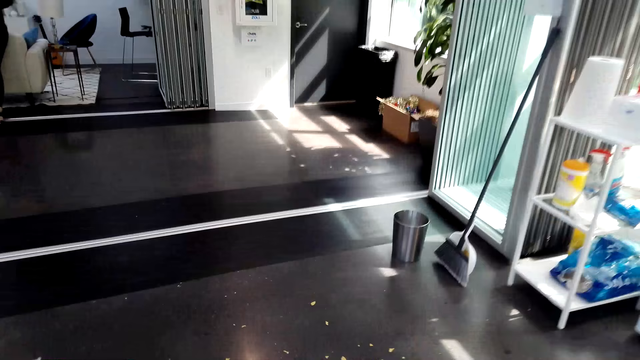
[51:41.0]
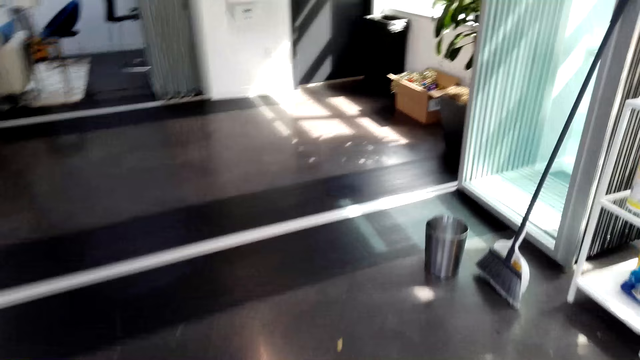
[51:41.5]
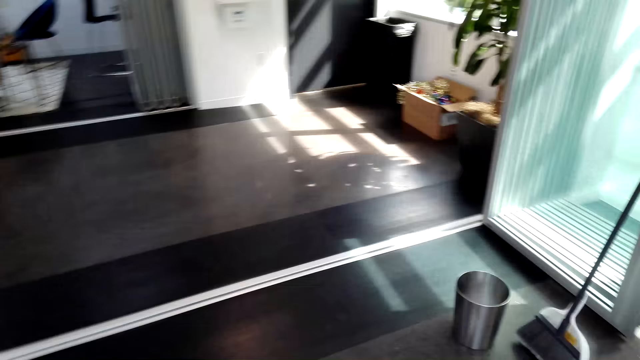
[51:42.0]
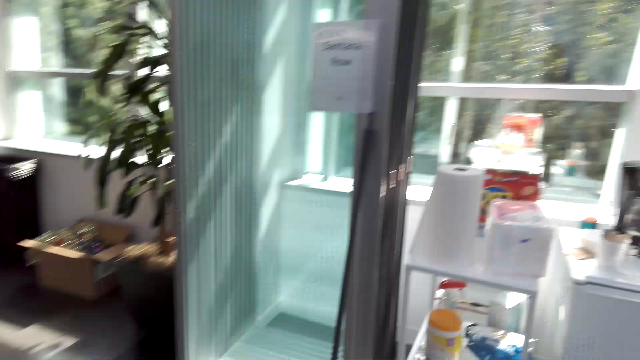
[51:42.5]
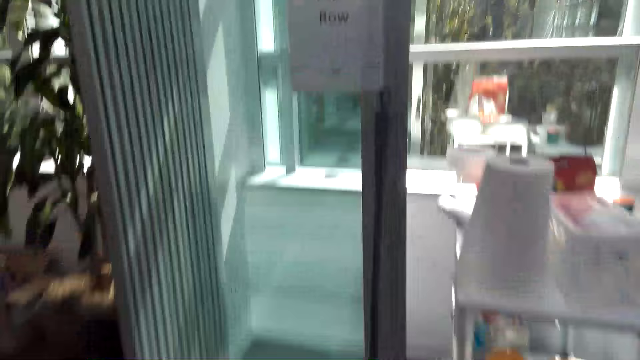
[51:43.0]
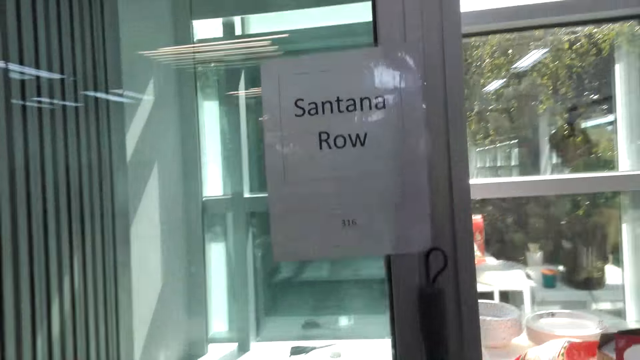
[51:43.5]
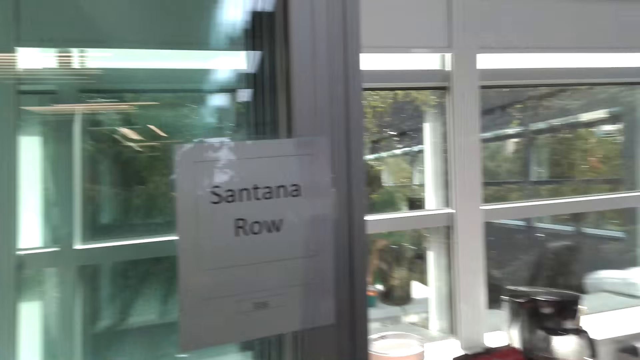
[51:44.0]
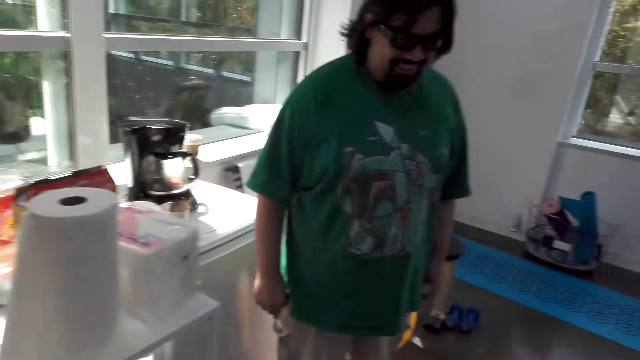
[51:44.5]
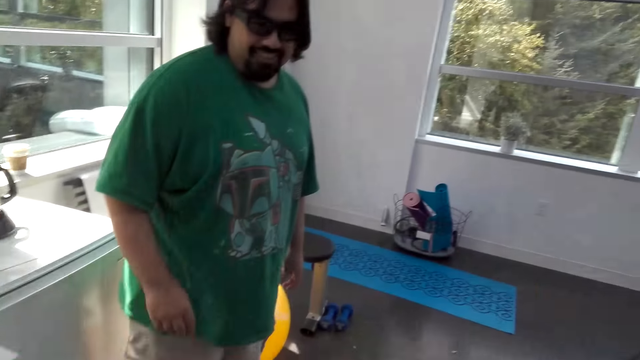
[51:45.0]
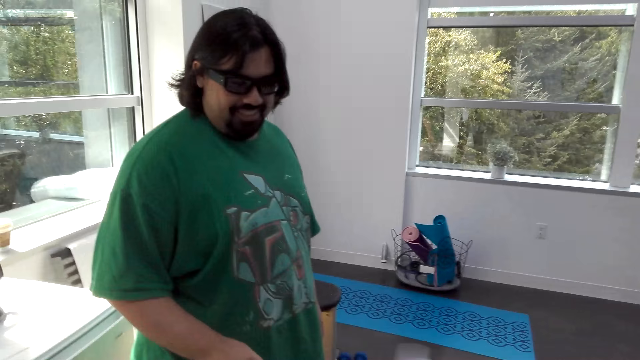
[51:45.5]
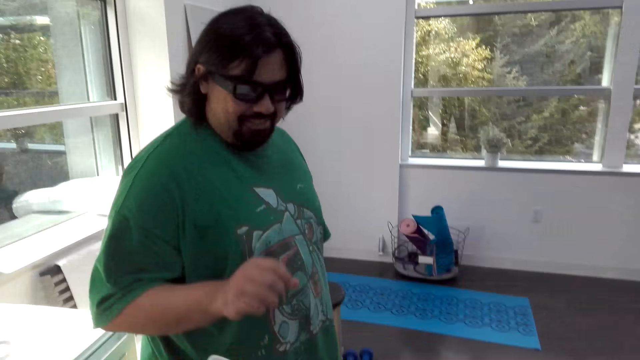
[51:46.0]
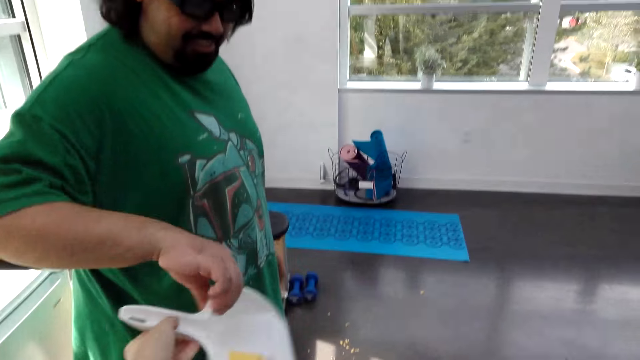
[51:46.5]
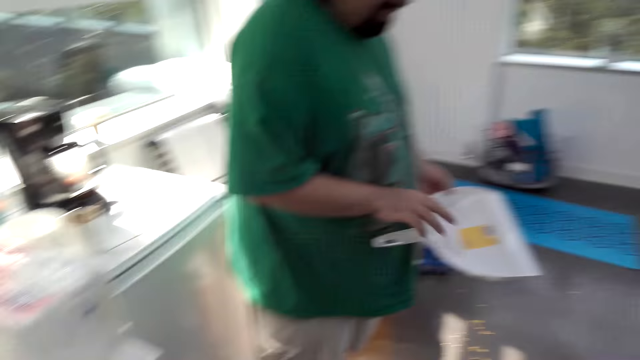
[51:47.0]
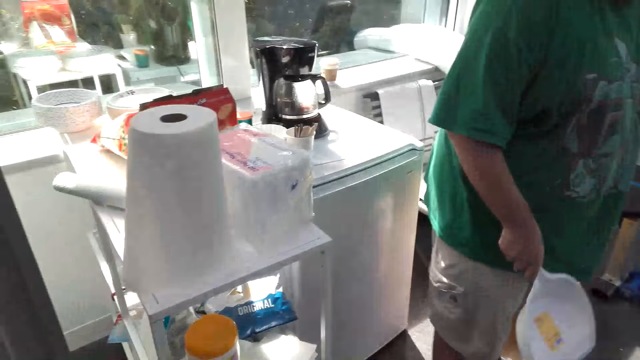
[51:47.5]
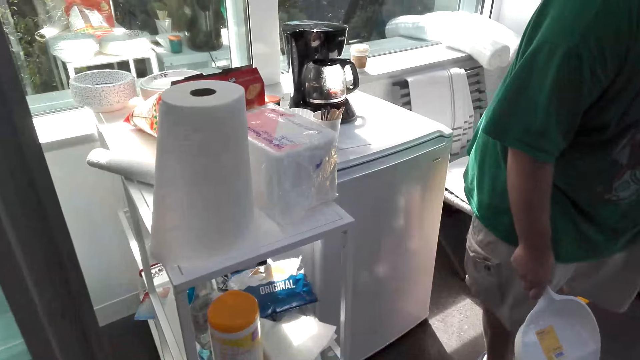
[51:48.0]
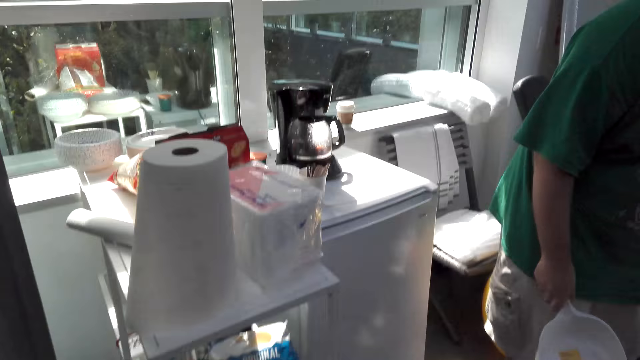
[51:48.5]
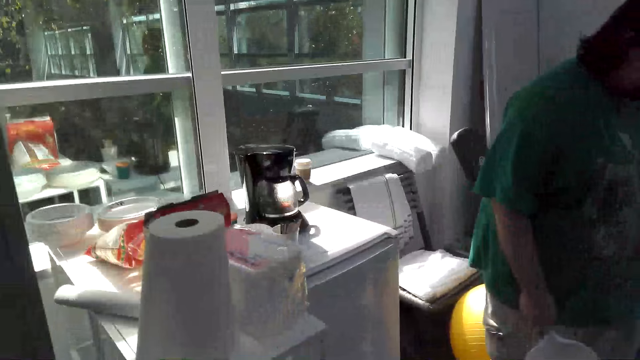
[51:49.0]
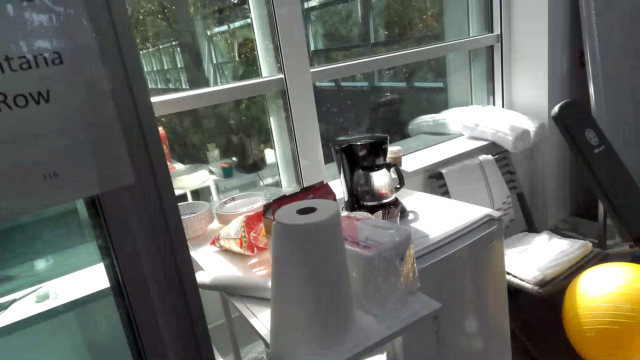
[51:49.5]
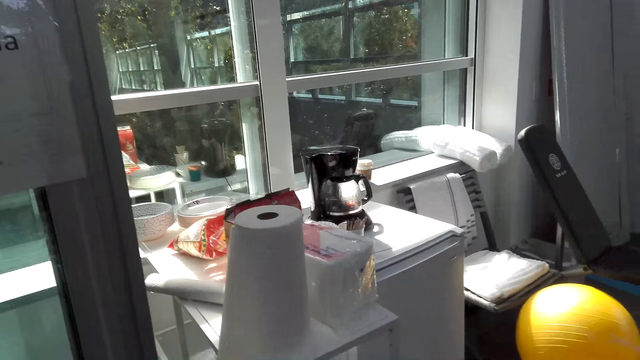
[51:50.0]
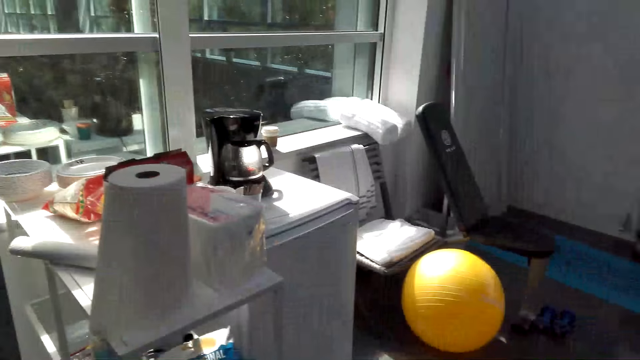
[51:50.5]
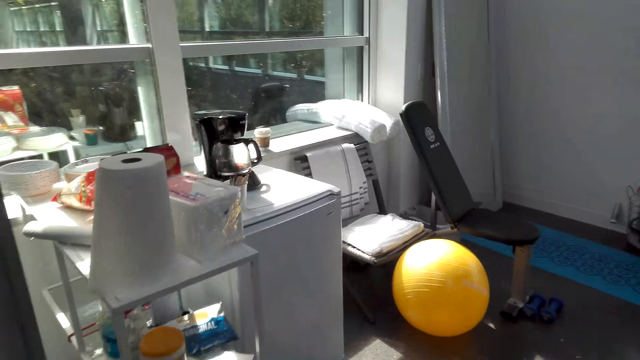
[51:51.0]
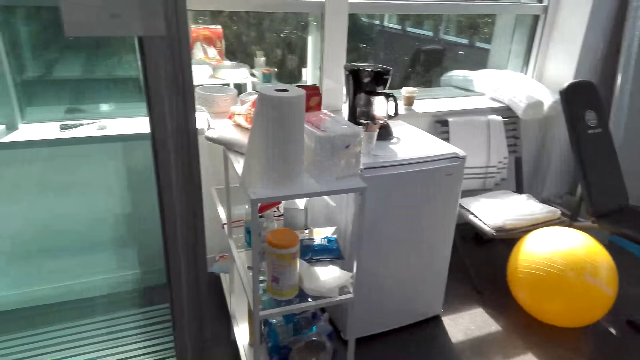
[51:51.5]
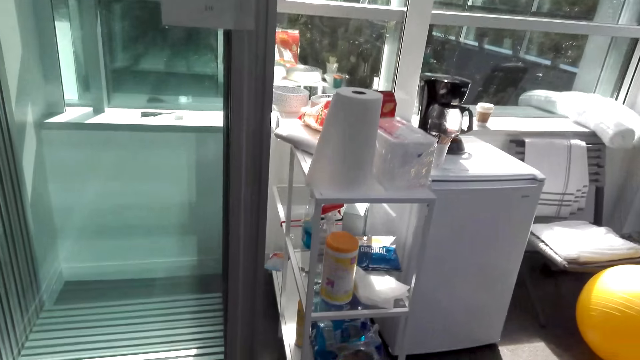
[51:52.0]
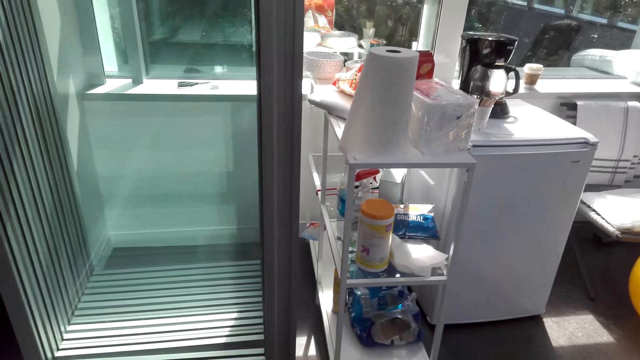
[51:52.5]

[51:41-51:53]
The camera wearer talks. A man laughs. The camera wearer gives a dust pan to the man. The man takes the dust pan from the camera wearer. The man walks.

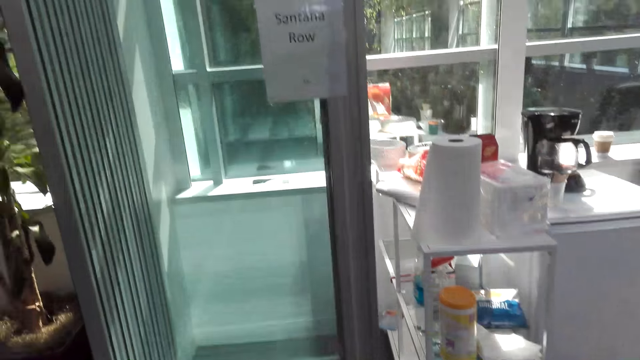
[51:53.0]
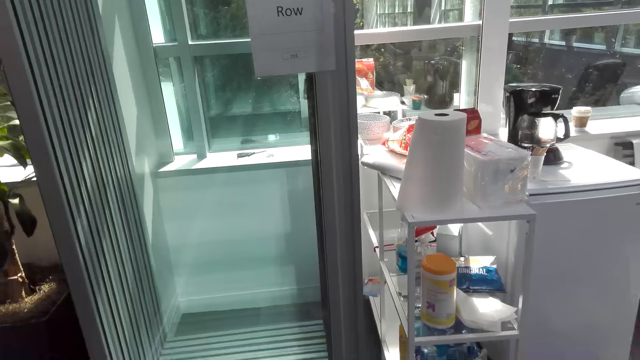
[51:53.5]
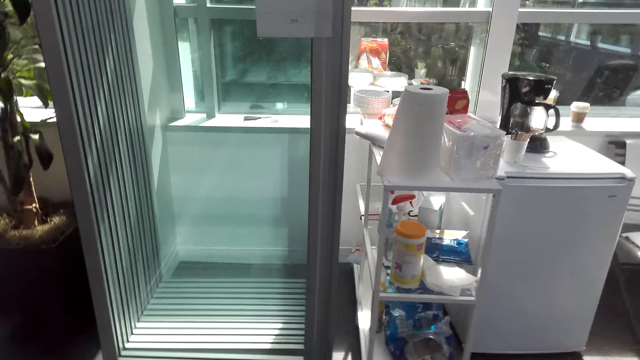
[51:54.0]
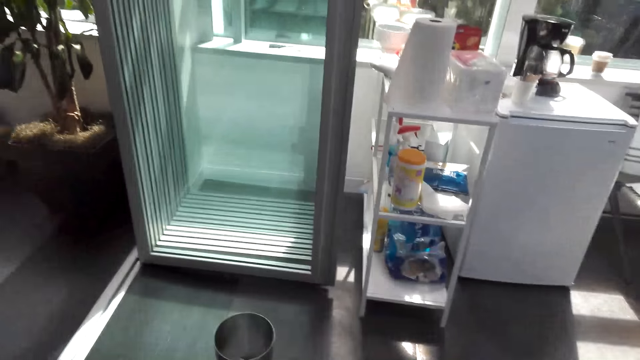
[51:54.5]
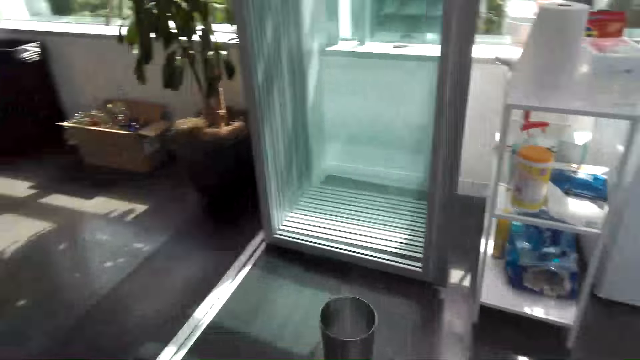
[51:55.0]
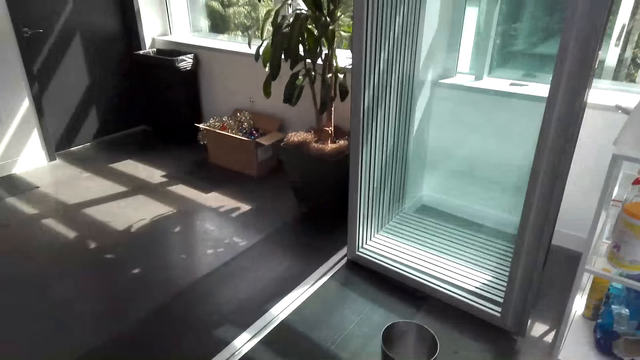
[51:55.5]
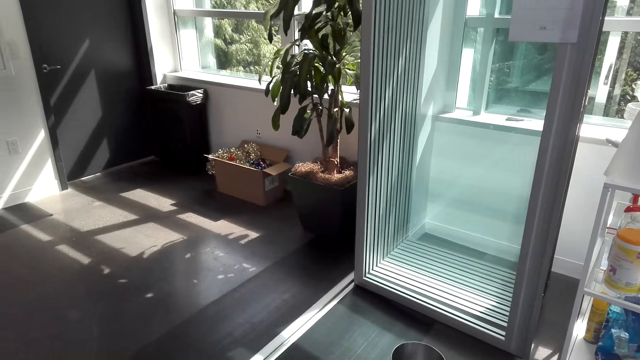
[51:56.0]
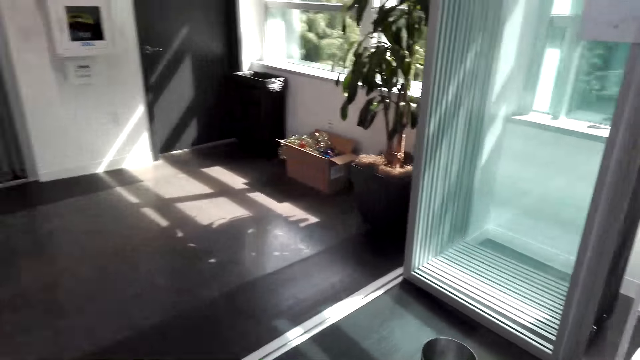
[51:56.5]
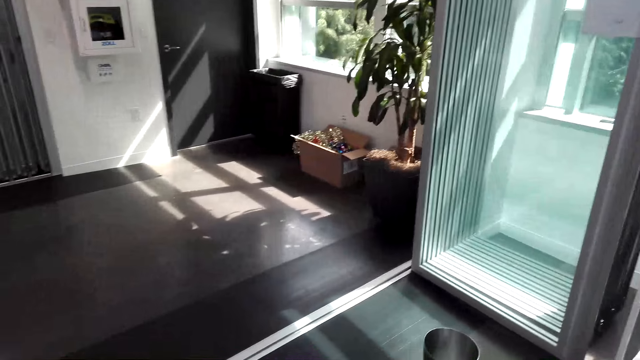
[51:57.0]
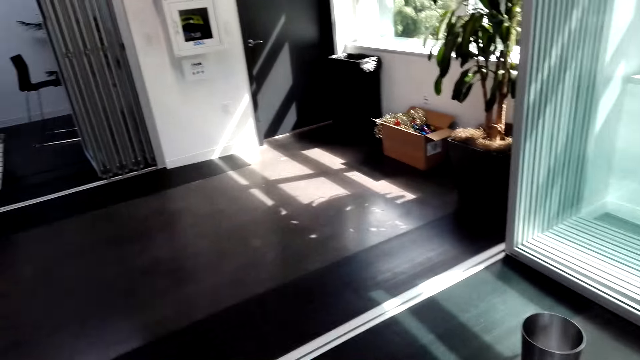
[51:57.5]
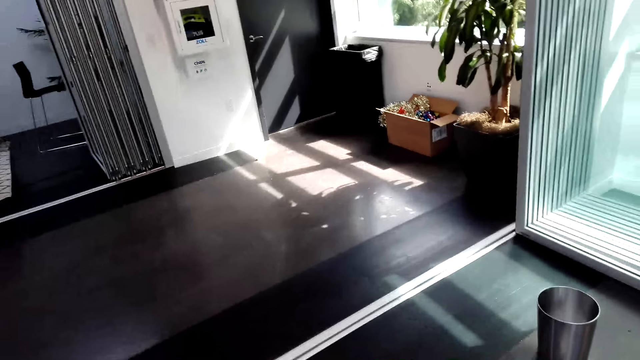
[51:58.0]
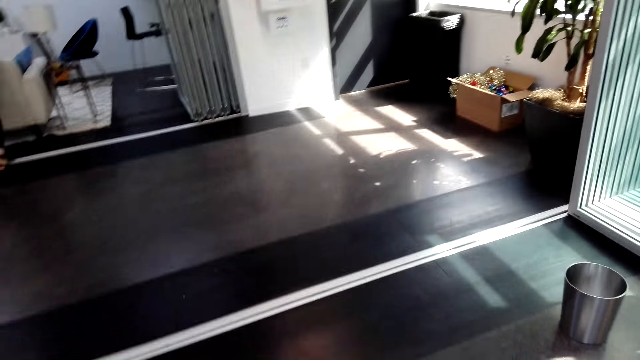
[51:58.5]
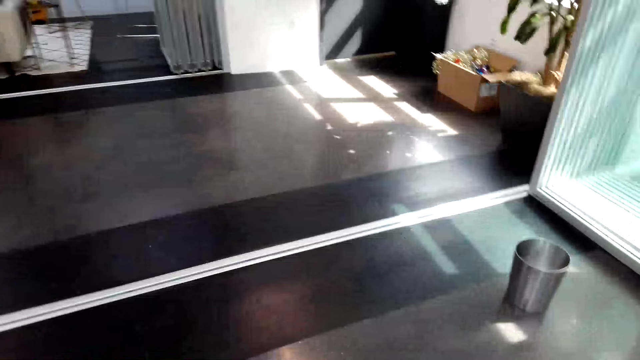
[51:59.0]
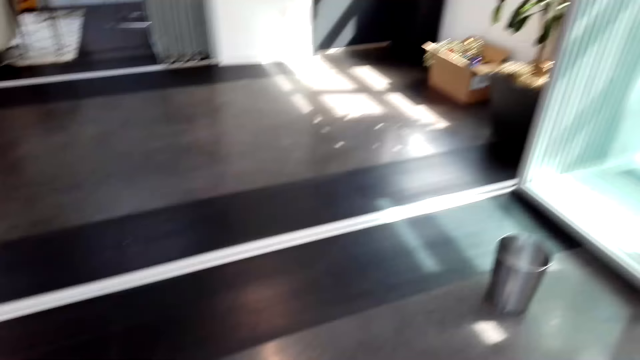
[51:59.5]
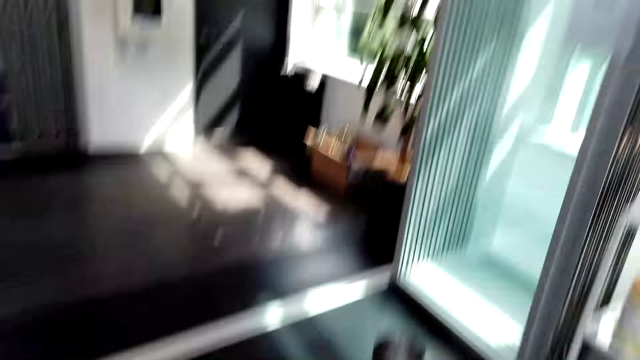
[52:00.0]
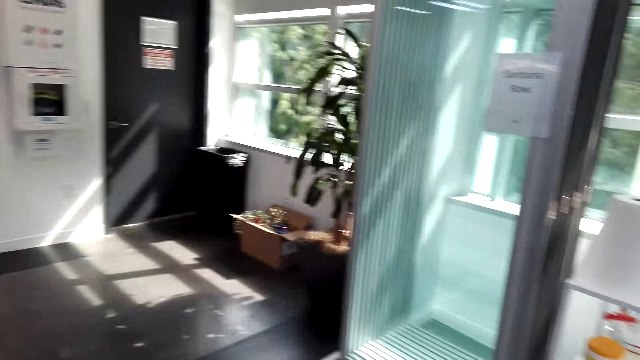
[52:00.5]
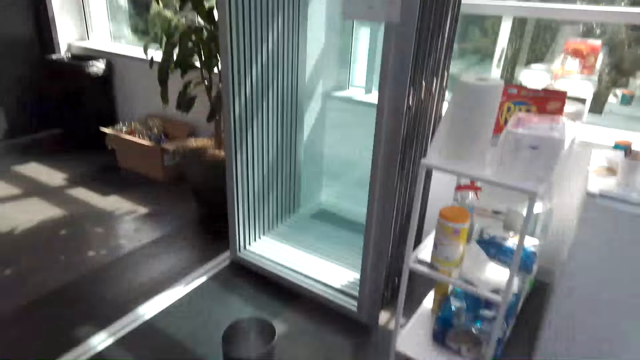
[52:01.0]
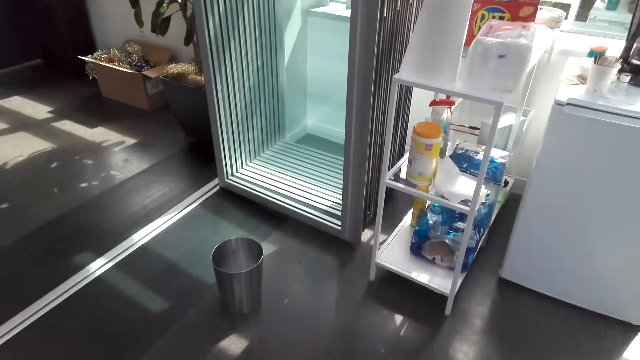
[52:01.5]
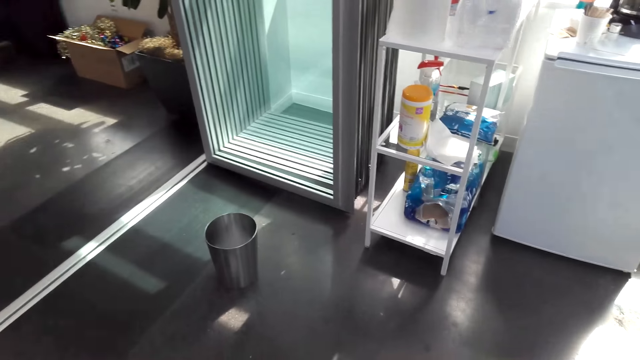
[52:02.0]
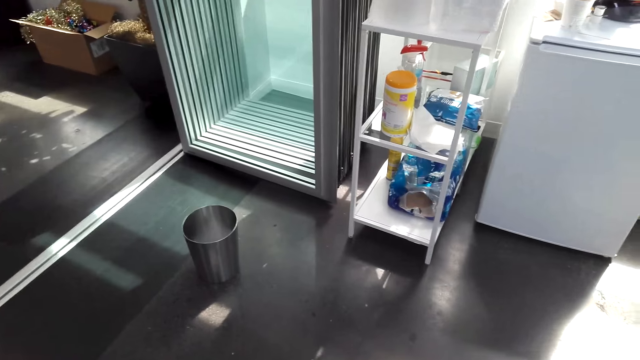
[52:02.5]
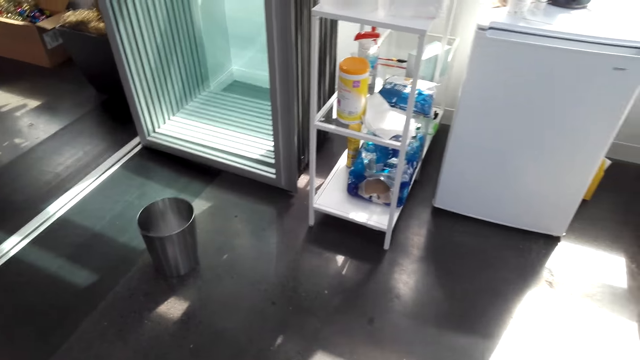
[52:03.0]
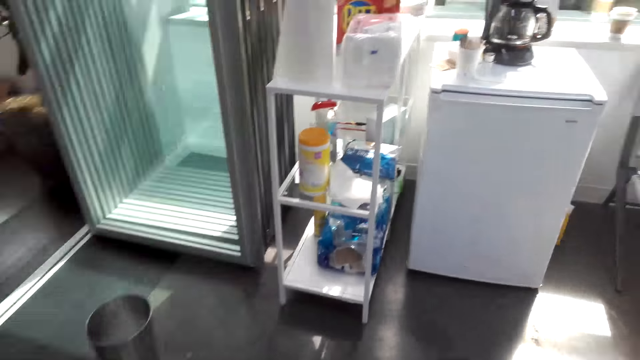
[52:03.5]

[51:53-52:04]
The camera wearer sweeps. They talk. A man talks.
